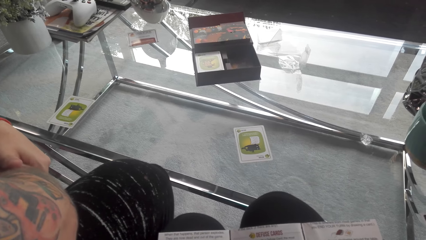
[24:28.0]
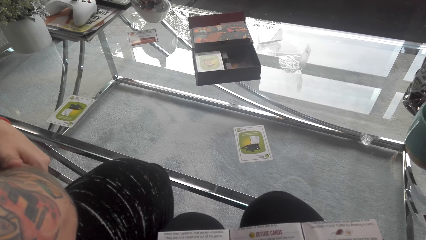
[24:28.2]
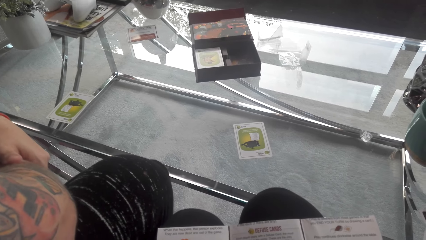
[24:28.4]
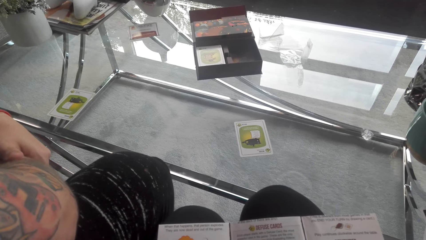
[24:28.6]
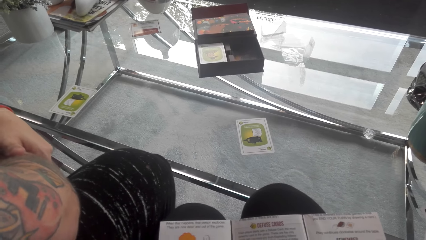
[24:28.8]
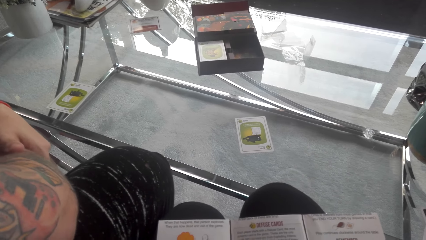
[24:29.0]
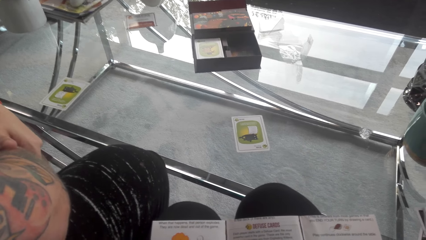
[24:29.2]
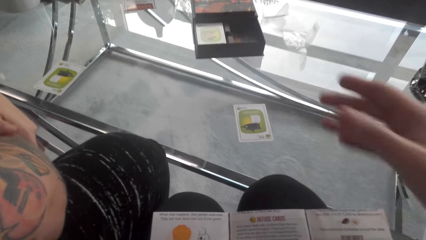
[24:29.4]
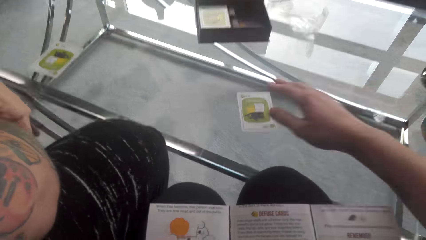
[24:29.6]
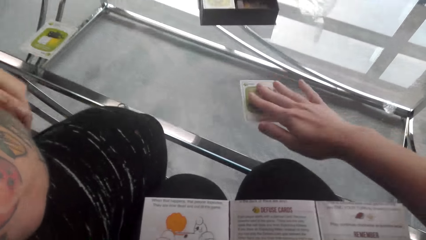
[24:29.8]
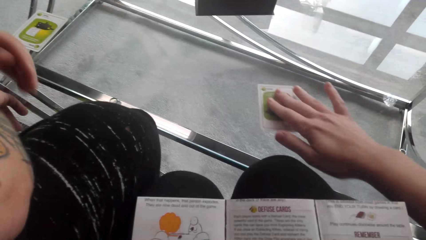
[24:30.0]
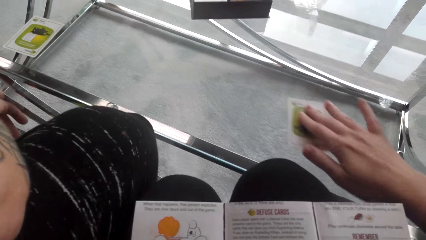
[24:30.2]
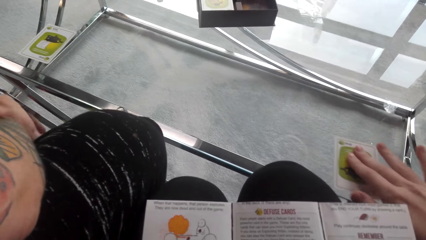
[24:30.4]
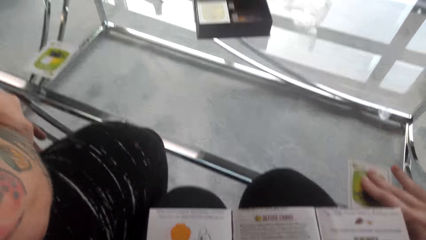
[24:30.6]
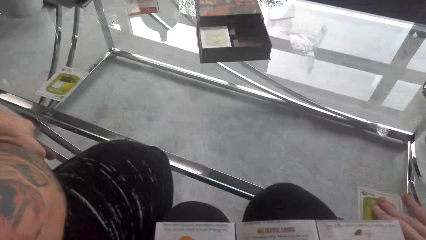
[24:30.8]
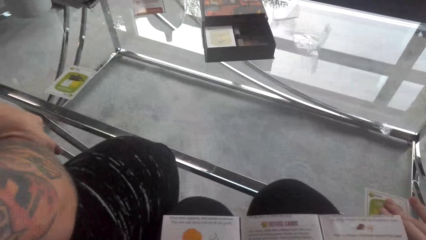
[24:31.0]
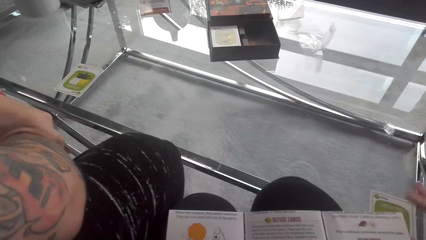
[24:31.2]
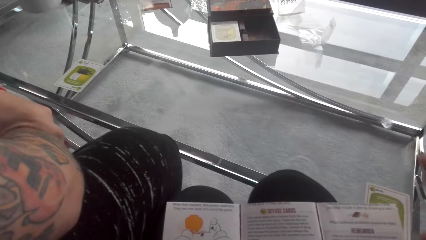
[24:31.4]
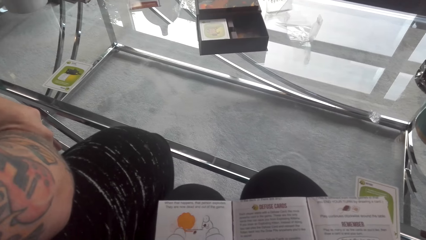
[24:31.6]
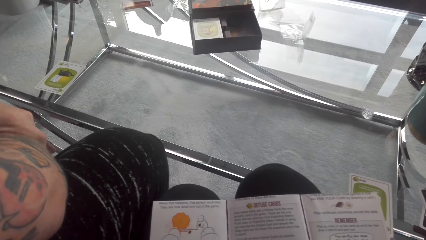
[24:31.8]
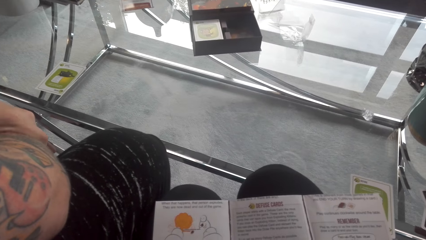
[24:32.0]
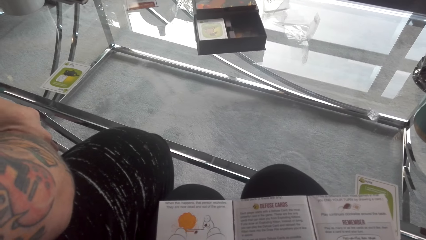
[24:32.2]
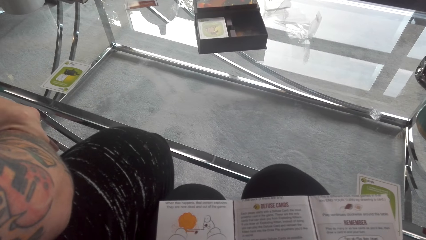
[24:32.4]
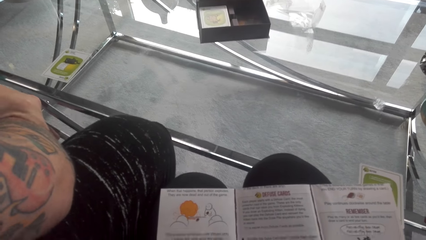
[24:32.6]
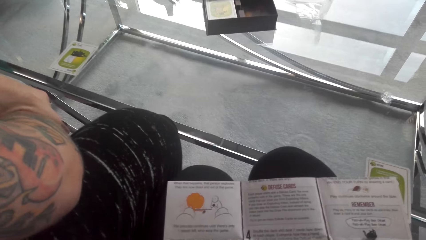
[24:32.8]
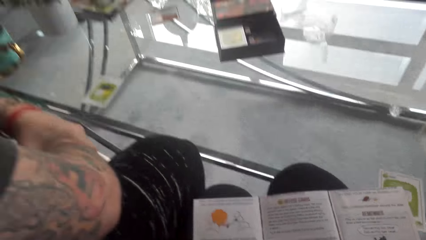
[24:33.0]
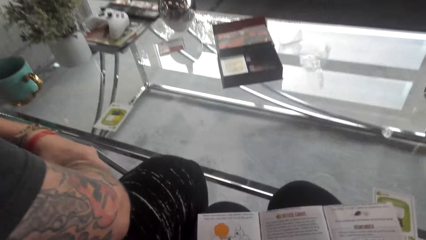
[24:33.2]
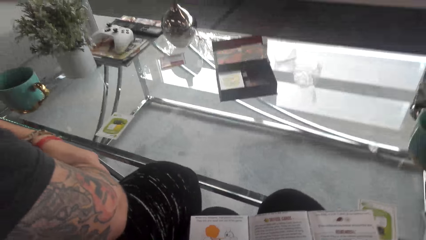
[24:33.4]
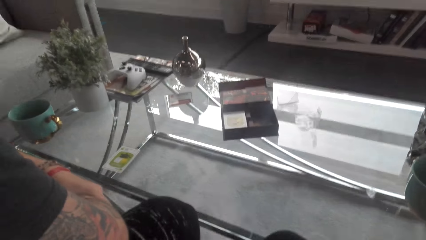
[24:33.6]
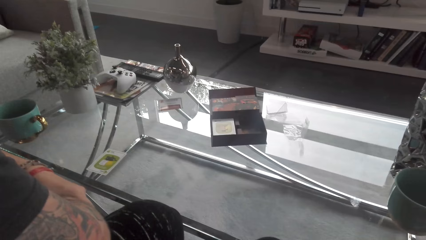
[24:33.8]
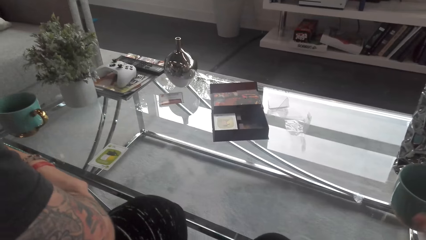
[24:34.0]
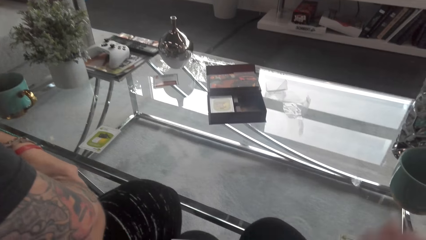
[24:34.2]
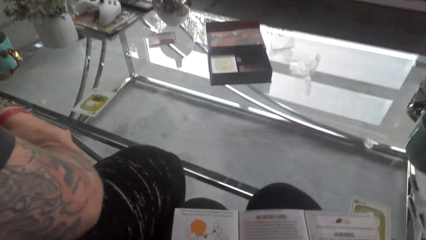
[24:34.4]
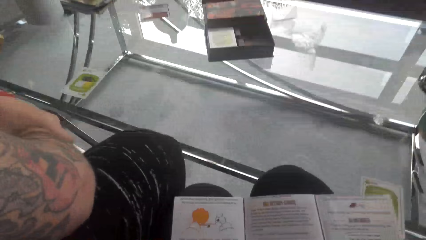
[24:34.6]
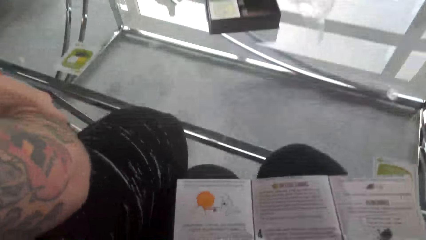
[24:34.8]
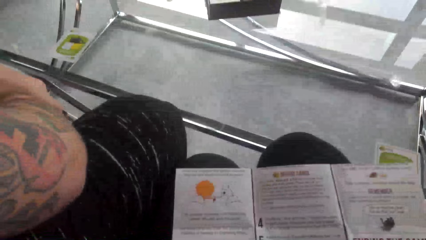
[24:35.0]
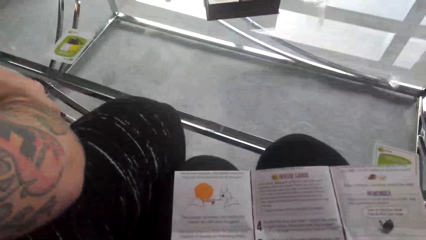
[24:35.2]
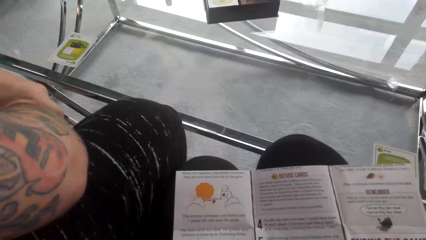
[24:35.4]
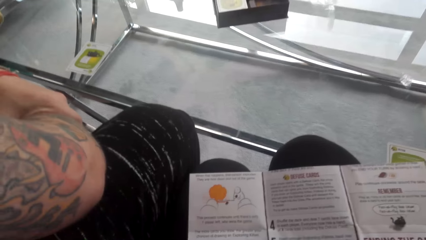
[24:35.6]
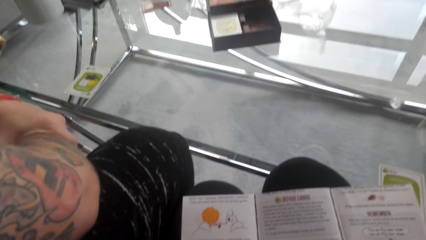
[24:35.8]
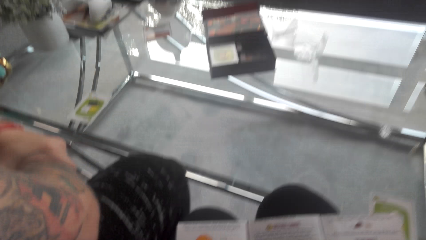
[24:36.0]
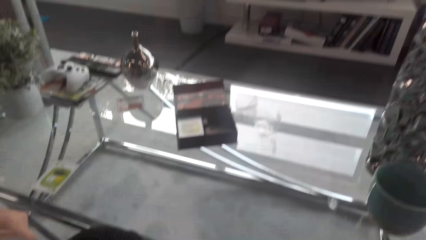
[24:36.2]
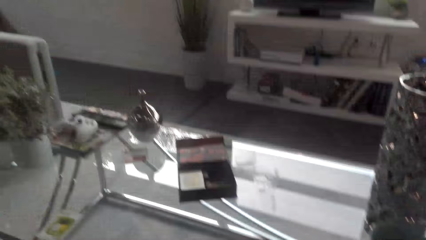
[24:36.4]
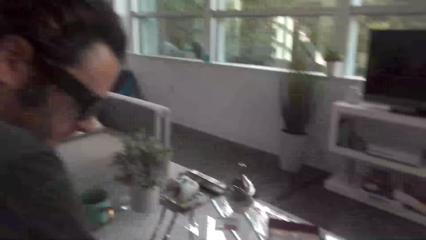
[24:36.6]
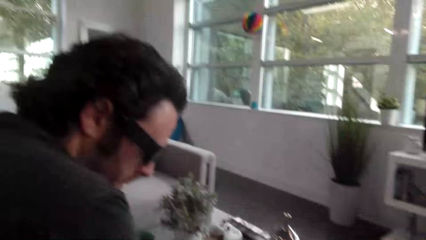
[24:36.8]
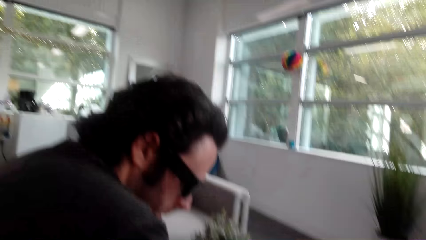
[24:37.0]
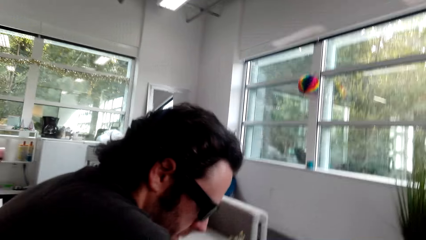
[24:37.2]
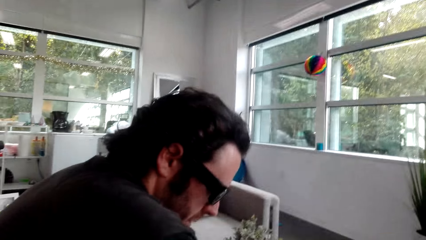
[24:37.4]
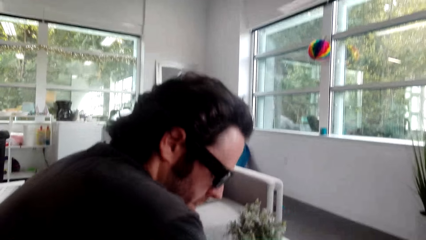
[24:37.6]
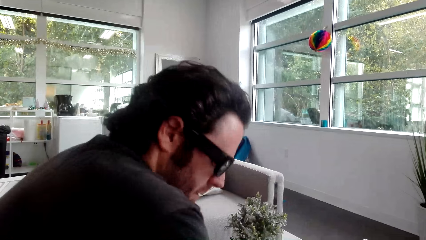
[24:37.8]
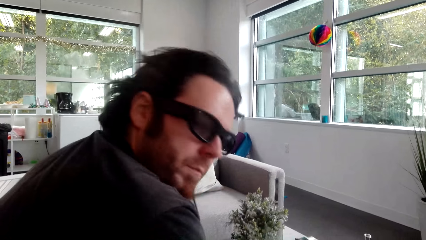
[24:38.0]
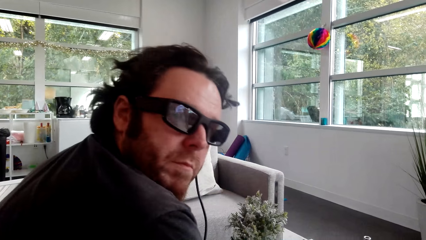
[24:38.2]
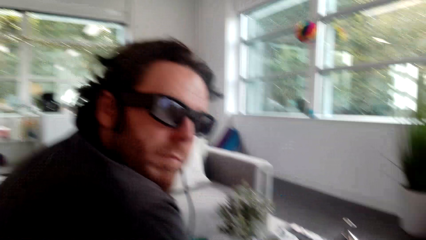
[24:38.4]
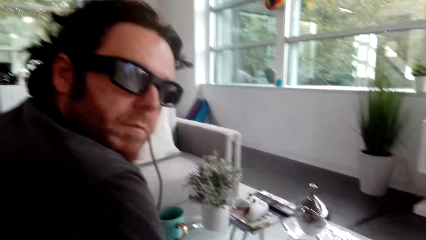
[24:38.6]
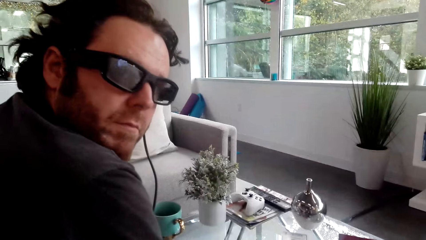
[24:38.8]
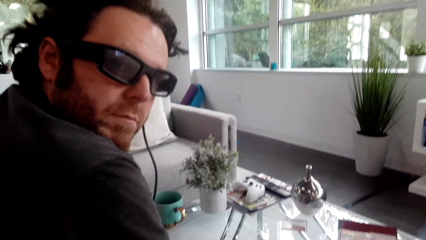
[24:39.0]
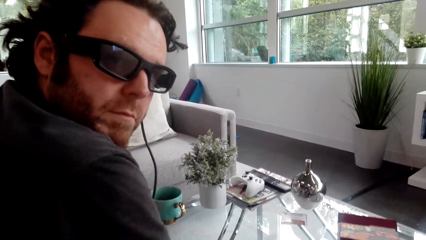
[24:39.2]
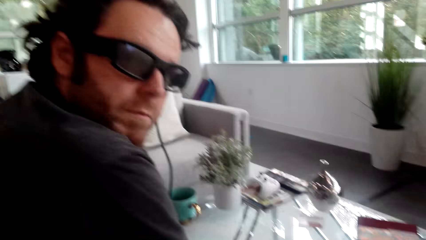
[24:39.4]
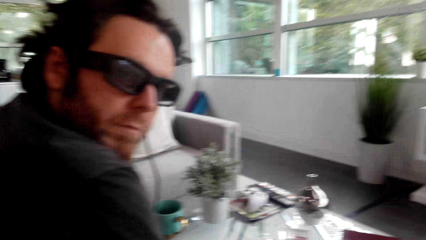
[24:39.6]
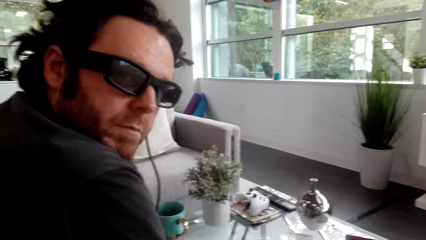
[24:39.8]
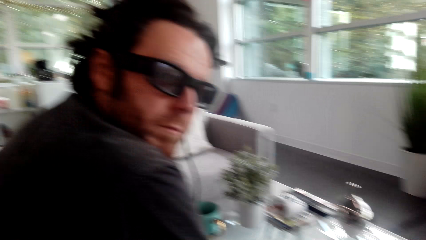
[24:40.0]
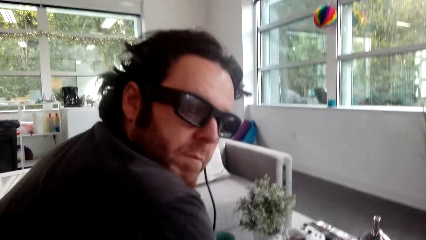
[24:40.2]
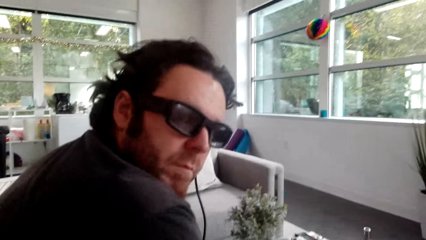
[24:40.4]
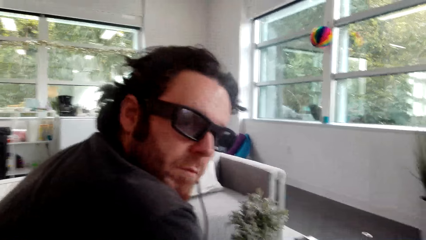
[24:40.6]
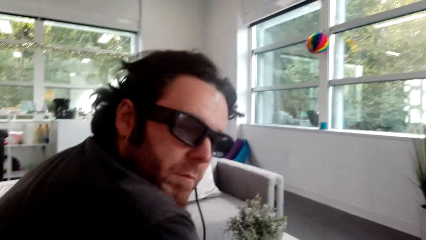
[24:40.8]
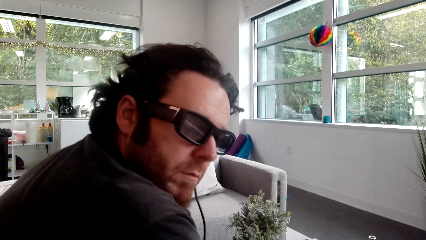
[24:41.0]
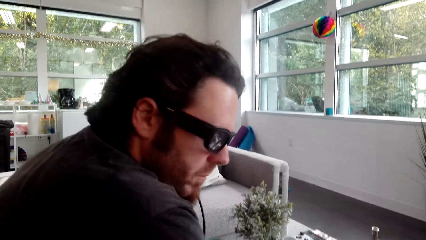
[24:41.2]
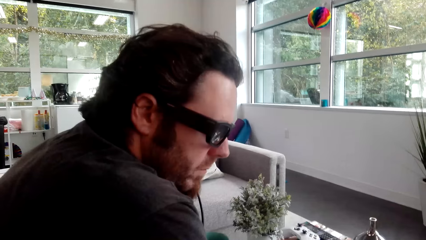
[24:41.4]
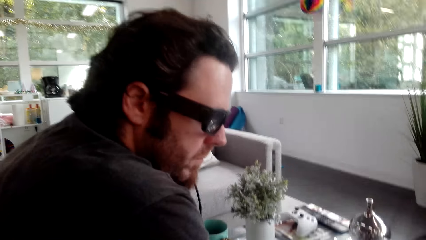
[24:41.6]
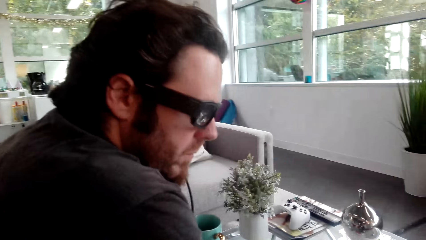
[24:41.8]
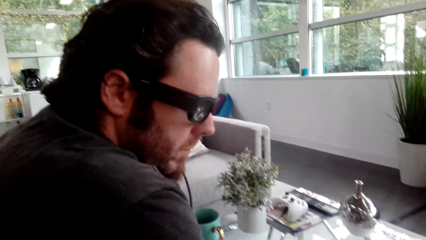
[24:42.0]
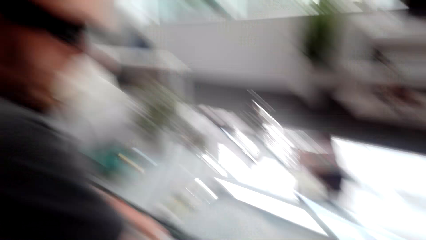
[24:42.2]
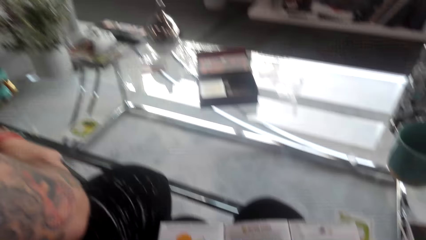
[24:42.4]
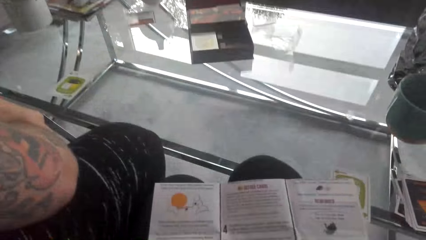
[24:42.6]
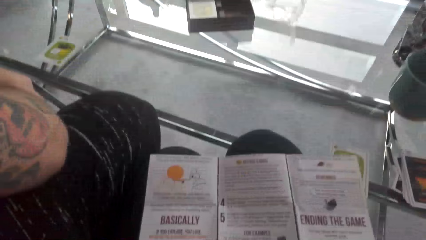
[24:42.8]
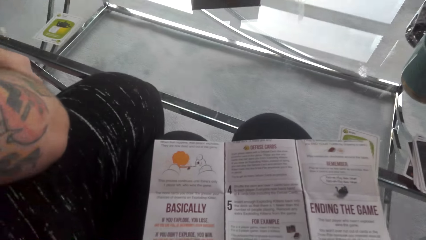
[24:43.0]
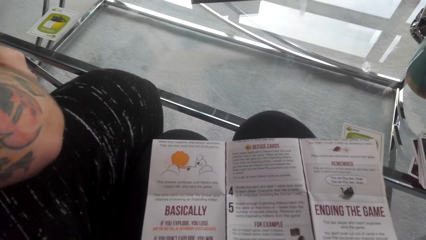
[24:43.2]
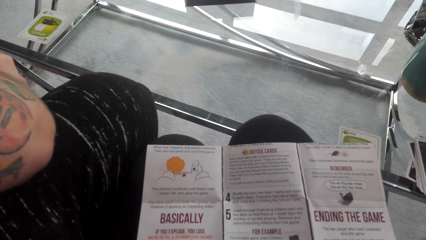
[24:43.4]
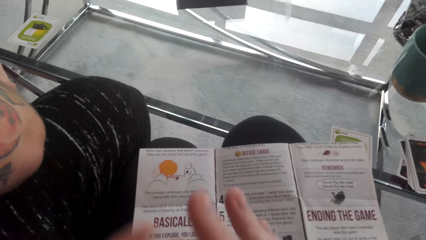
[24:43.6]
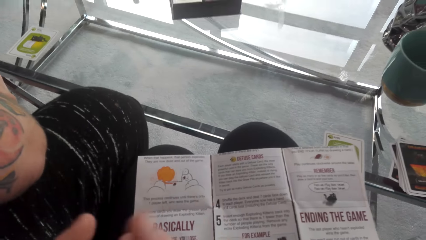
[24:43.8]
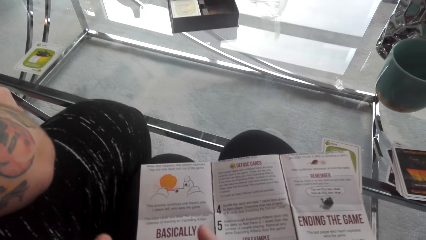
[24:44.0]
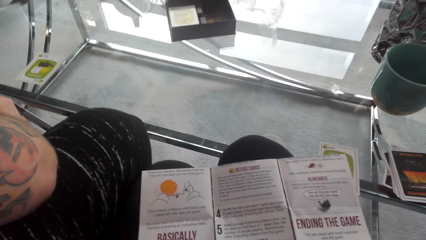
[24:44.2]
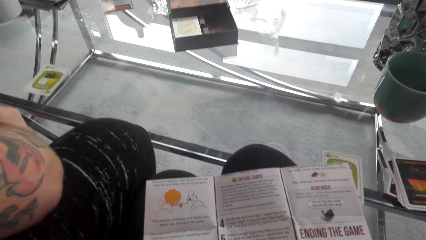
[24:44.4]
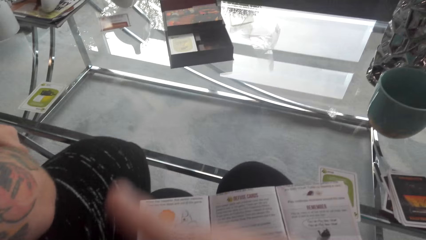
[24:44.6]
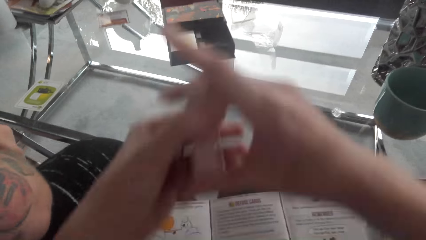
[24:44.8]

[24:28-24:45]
The camera wearer pulls the matching card. They move the card on the table. They read on the piece of paper. They interact with a man. The man stares at the camera wearer. The camera wearer reads on the piece of paper.
